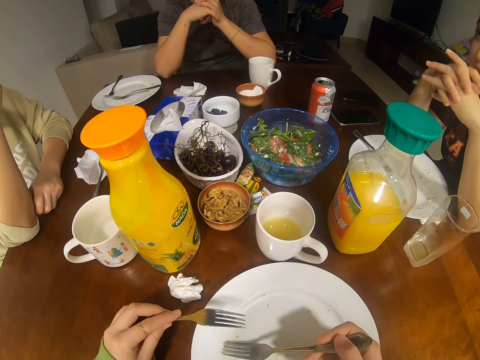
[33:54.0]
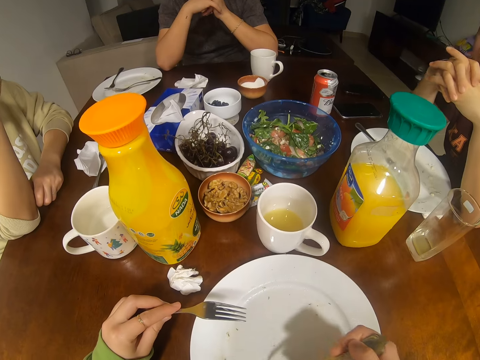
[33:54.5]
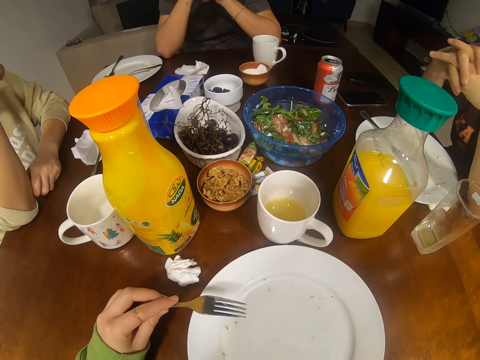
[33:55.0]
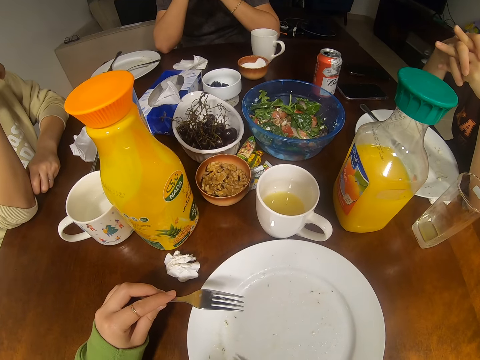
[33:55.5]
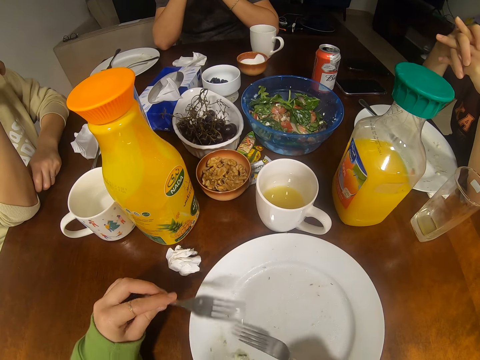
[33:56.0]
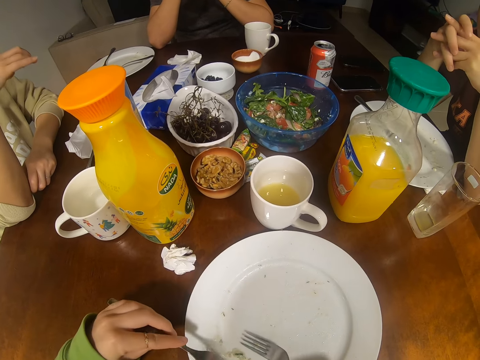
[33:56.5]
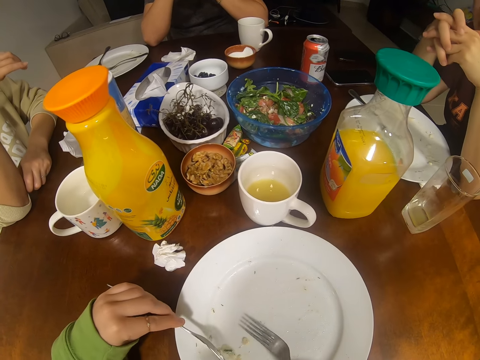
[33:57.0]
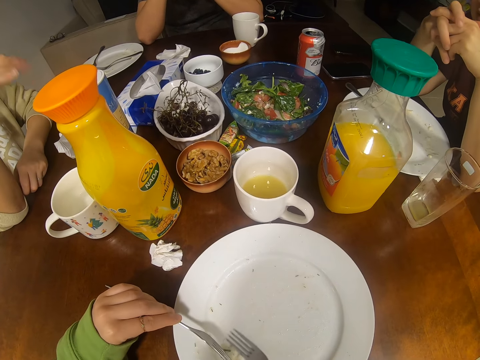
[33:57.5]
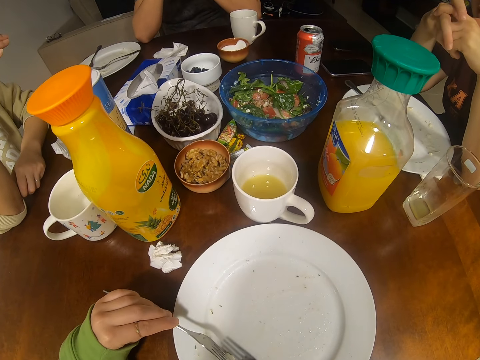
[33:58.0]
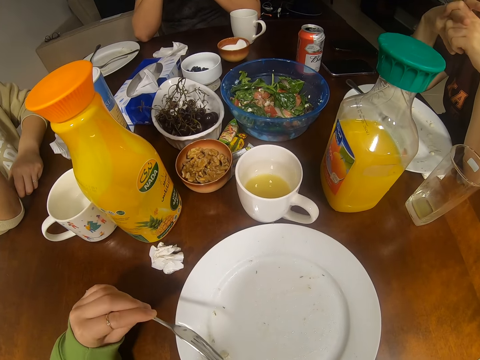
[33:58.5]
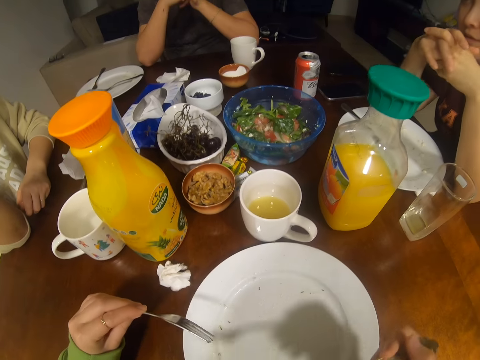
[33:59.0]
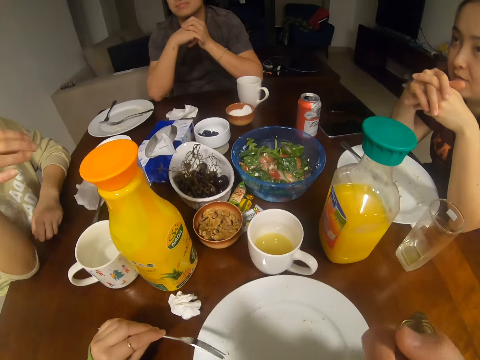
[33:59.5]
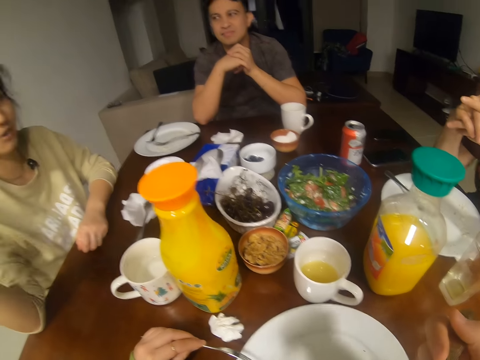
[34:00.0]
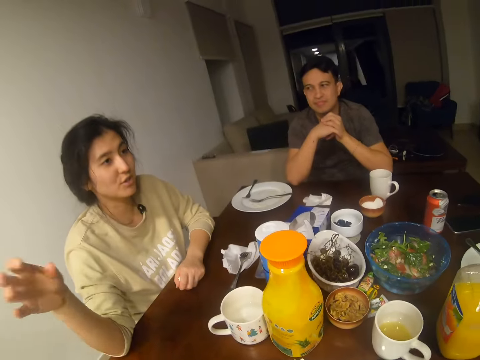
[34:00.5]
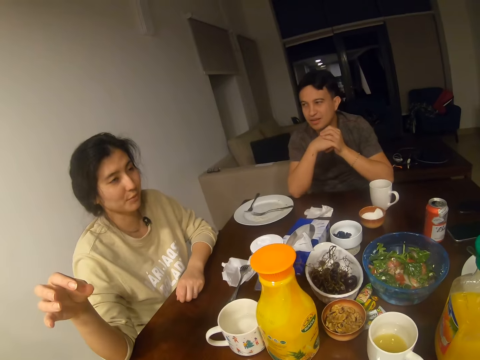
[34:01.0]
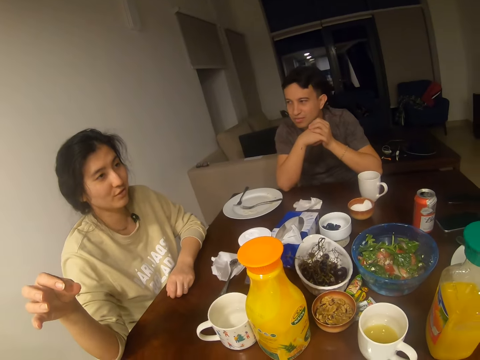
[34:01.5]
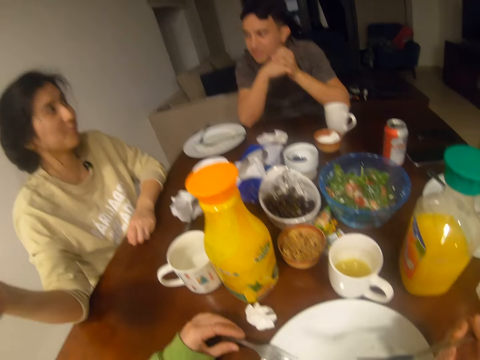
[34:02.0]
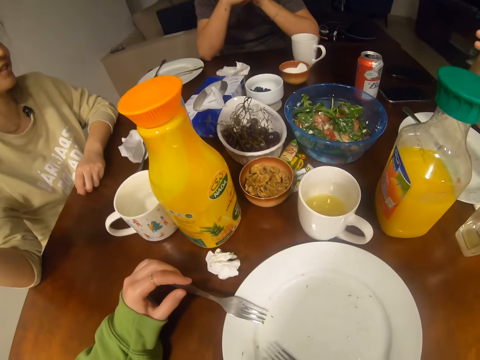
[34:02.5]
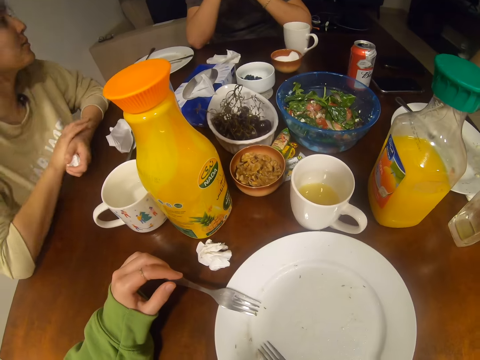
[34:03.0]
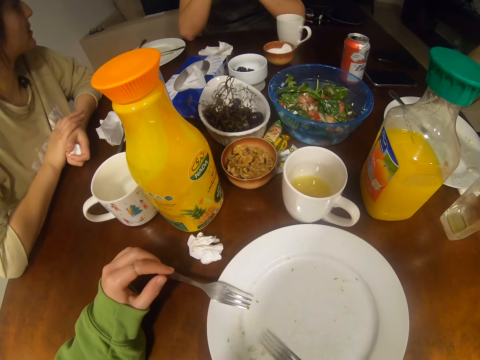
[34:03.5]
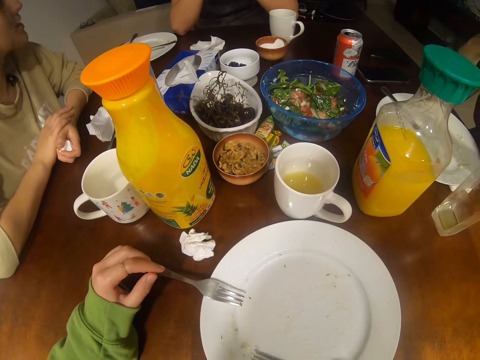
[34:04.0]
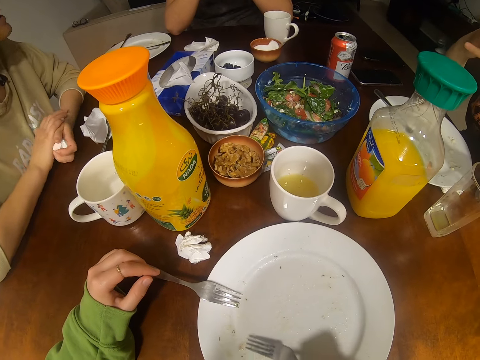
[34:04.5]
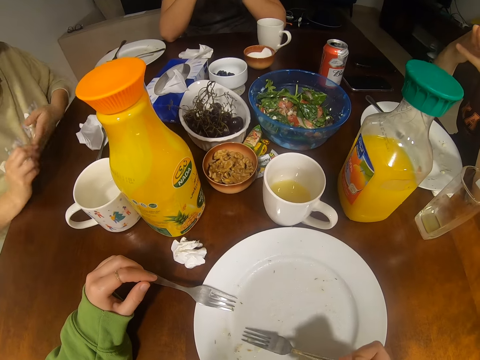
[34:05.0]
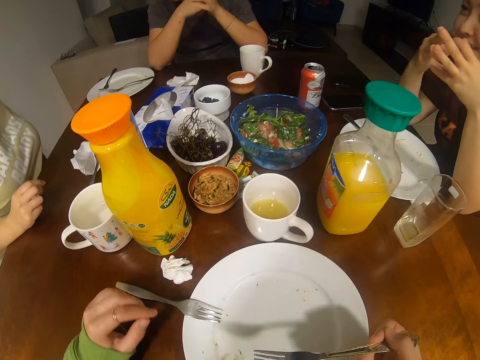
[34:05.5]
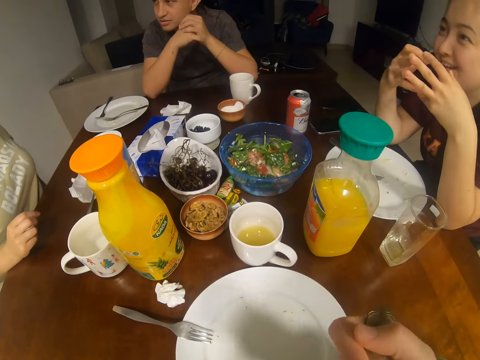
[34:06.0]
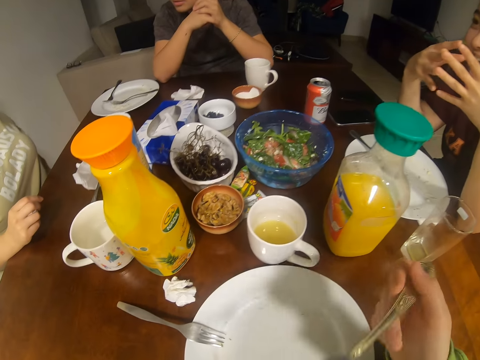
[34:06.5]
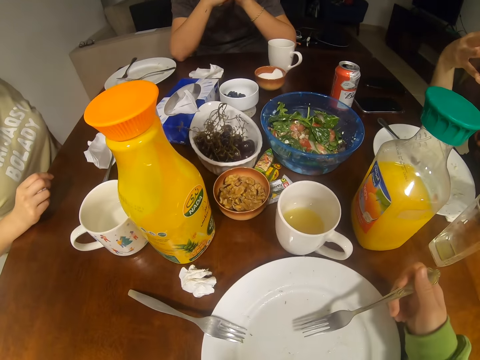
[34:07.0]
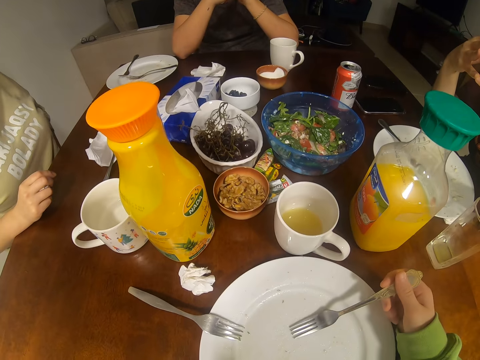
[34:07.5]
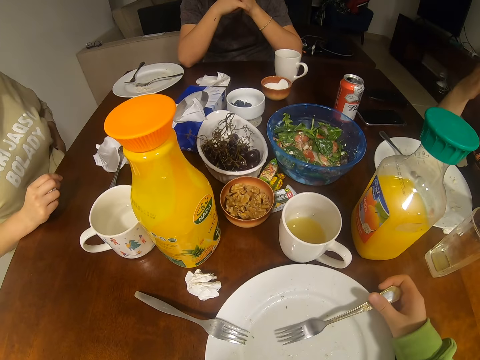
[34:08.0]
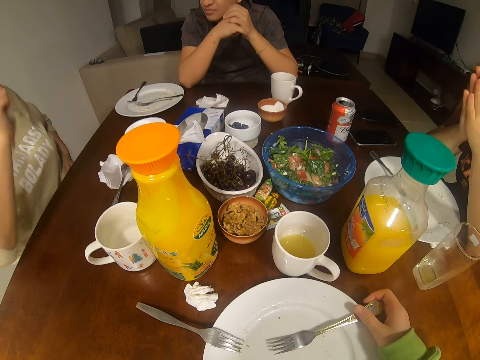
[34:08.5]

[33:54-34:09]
The camera wearer eats the spaghetti. A girl talks to a man.

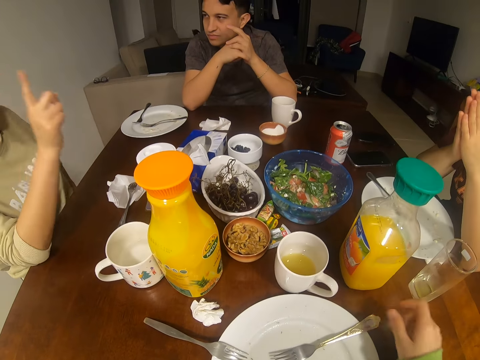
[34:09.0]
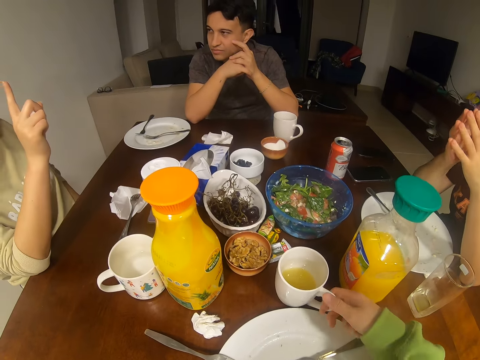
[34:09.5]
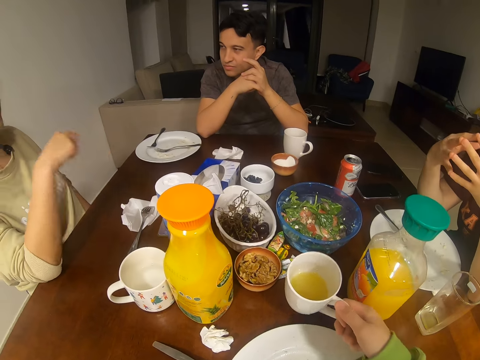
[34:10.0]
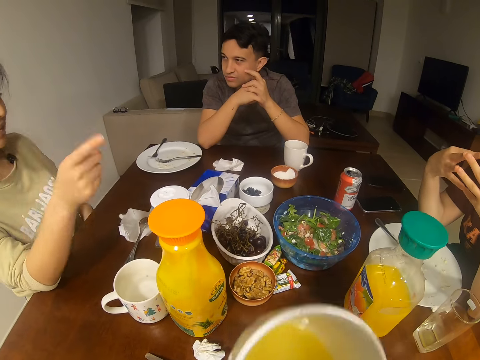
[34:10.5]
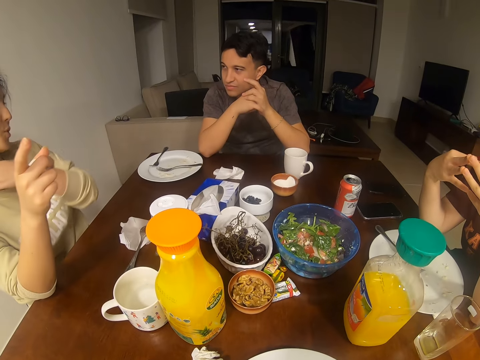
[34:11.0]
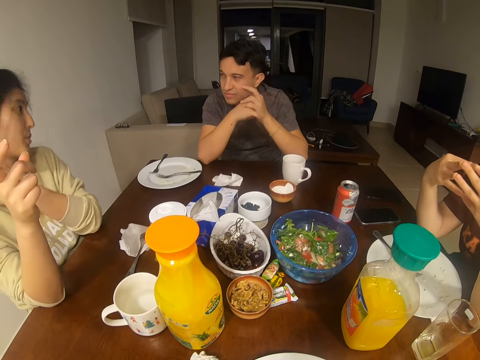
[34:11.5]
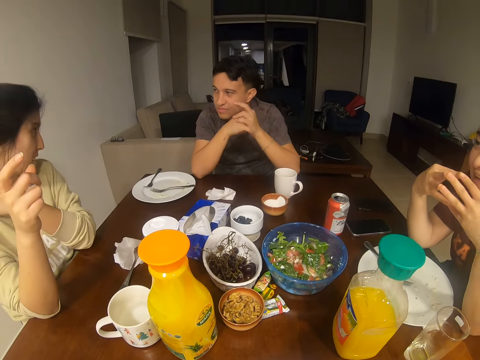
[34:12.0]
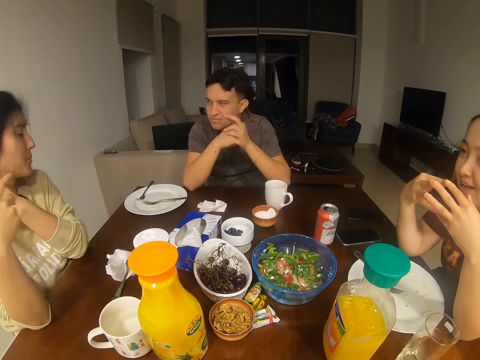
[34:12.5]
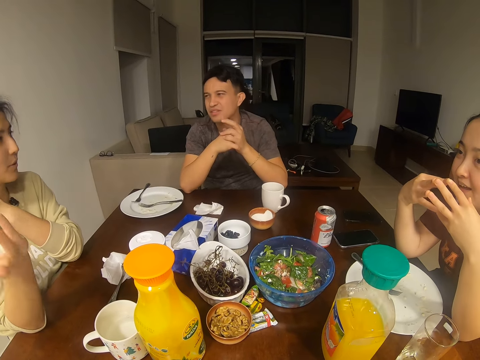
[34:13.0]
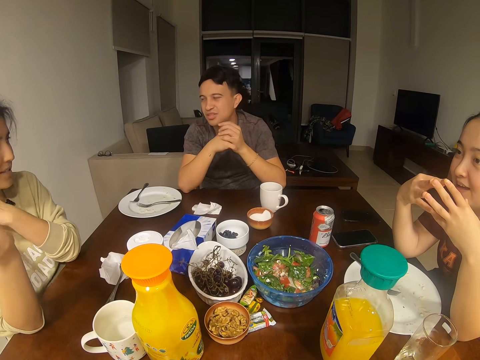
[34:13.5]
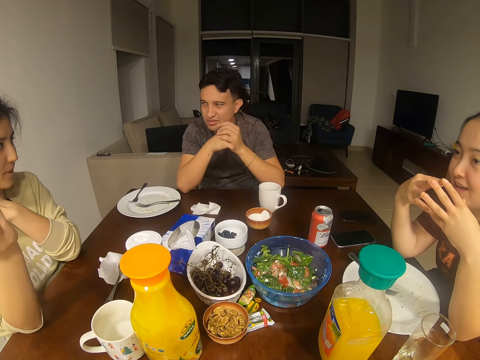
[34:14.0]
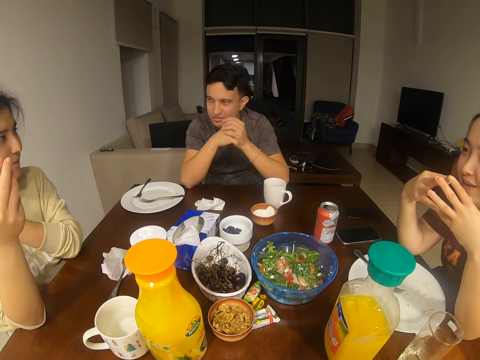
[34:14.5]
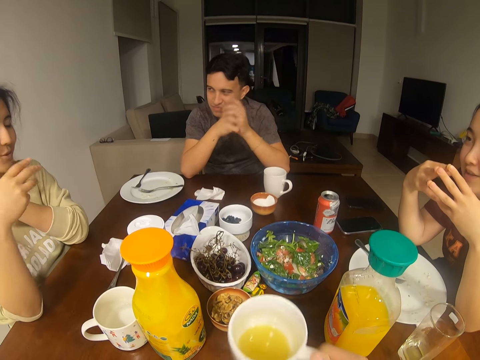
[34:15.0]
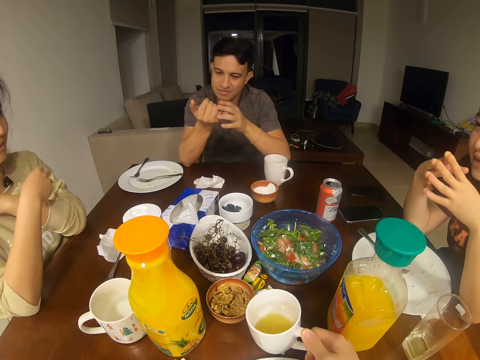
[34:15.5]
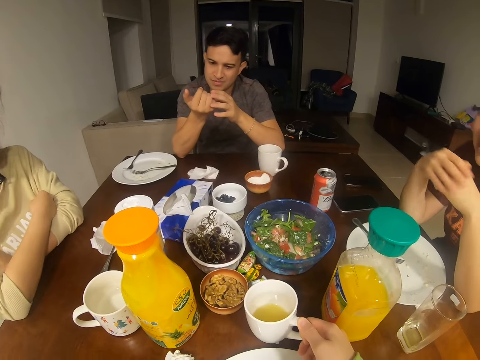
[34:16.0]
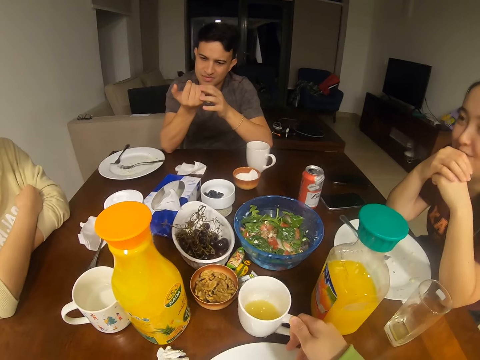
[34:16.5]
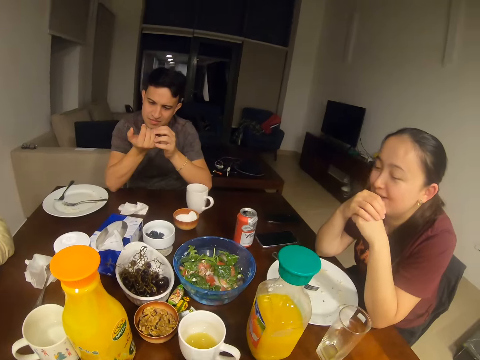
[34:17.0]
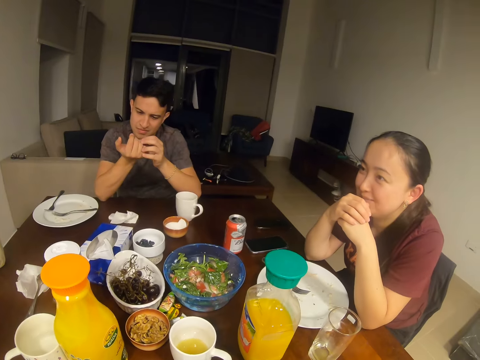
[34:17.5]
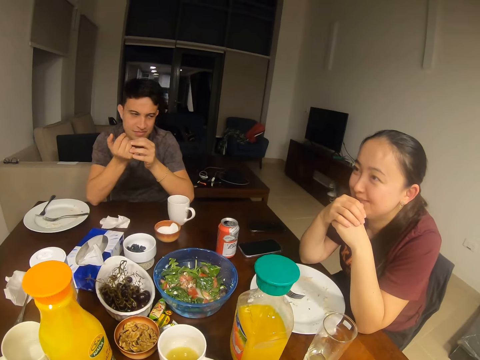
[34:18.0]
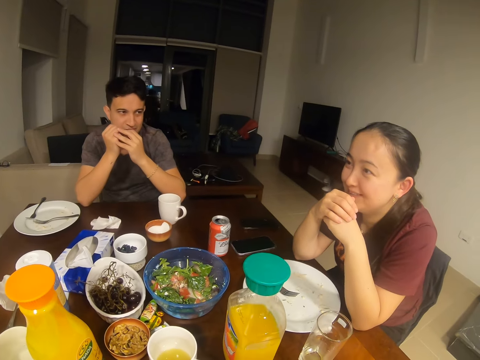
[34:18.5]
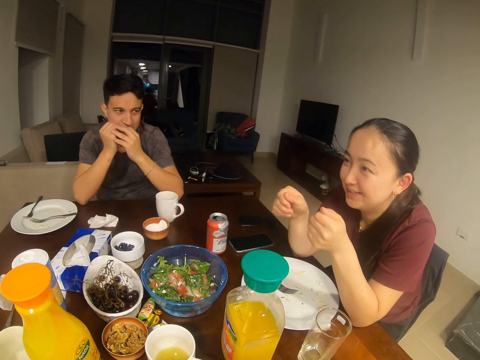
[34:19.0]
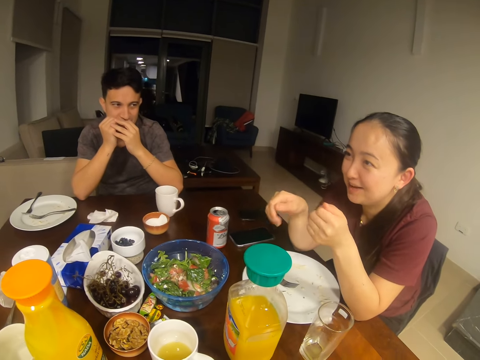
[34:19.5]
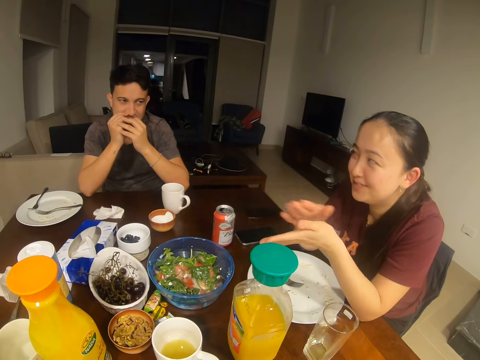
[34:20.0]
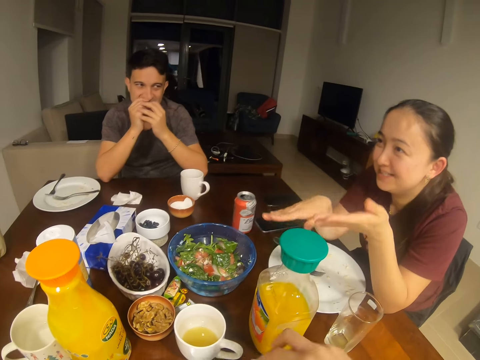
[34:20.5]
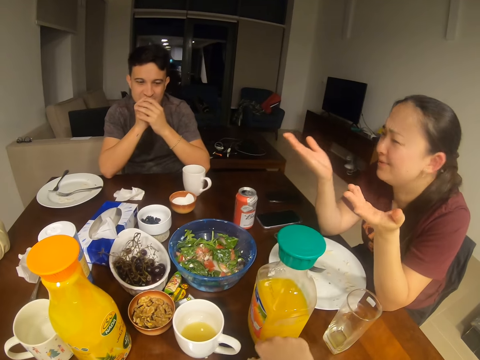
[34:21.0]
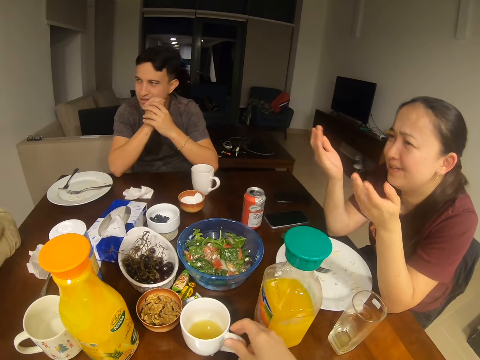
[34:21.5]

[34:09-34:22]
The camera wearer picks up a cup of juice. They drink the juice. A girl talks to a man. The camera wearer places the cup of juice on the table. A woman converses with the camera wearer, another woman and the man. Another girl talks to the first girl.
